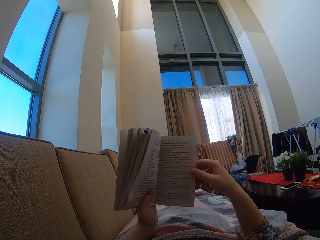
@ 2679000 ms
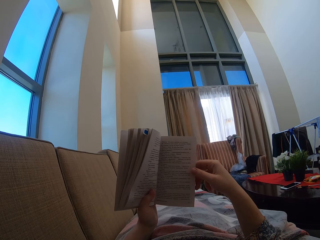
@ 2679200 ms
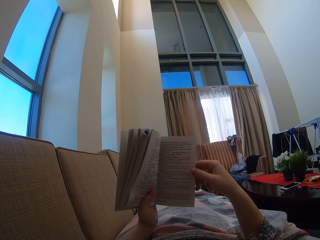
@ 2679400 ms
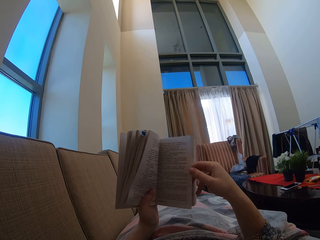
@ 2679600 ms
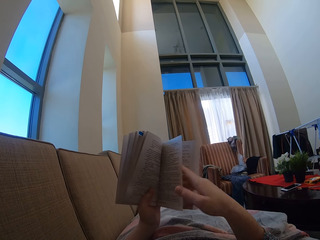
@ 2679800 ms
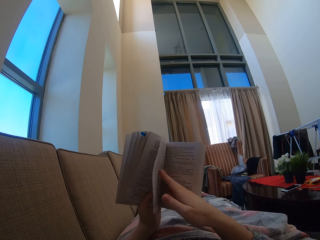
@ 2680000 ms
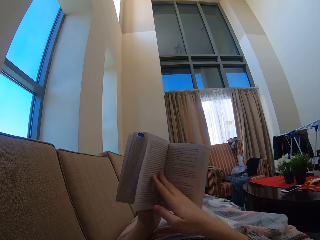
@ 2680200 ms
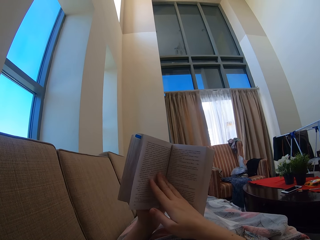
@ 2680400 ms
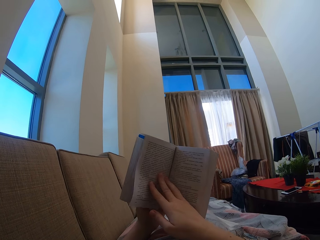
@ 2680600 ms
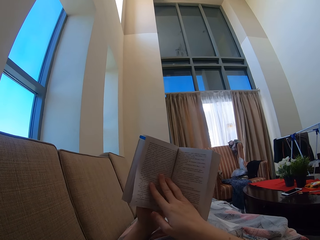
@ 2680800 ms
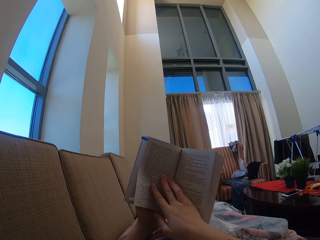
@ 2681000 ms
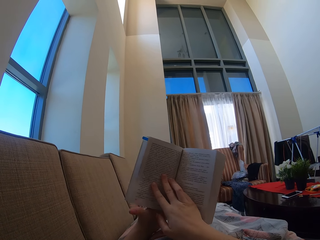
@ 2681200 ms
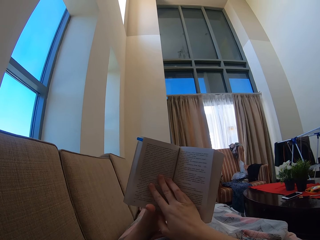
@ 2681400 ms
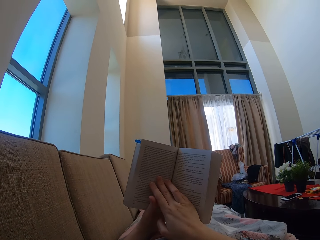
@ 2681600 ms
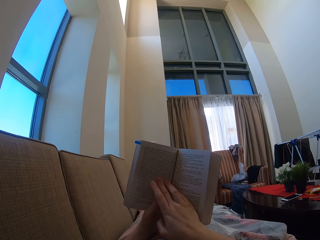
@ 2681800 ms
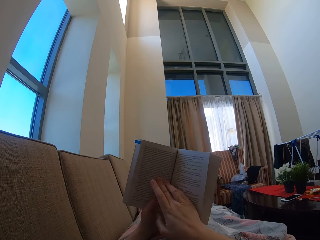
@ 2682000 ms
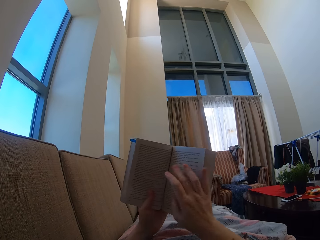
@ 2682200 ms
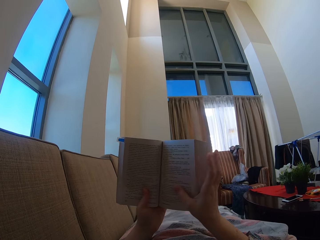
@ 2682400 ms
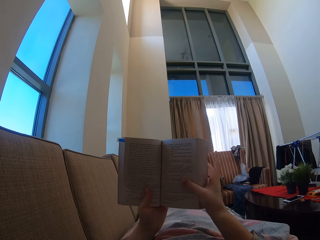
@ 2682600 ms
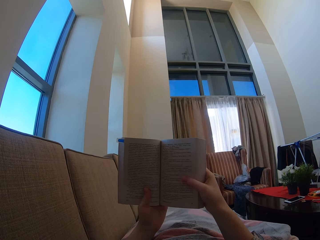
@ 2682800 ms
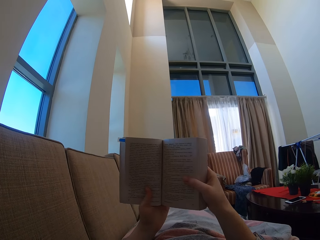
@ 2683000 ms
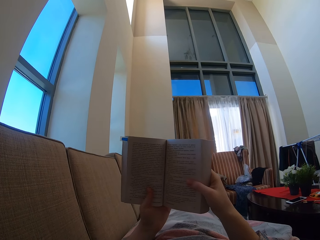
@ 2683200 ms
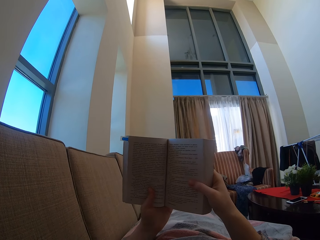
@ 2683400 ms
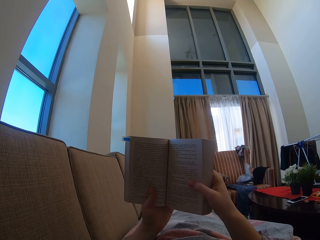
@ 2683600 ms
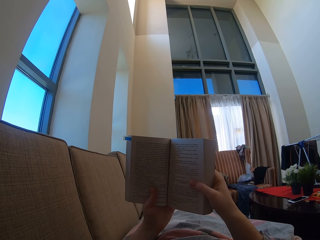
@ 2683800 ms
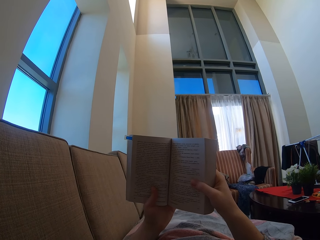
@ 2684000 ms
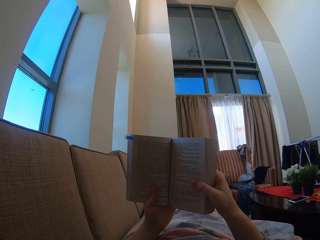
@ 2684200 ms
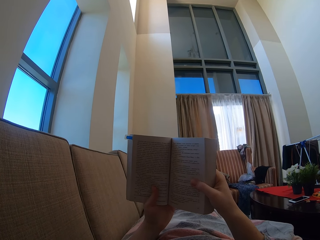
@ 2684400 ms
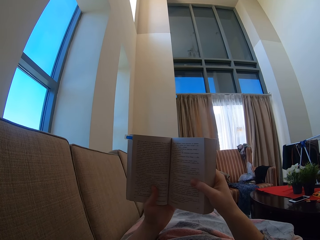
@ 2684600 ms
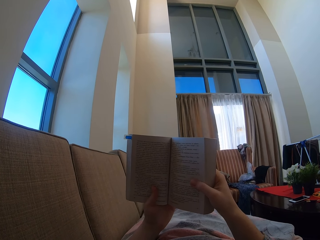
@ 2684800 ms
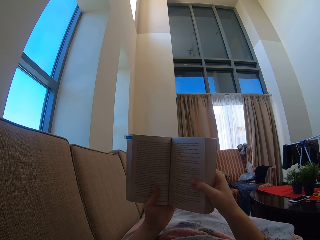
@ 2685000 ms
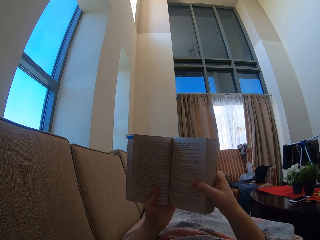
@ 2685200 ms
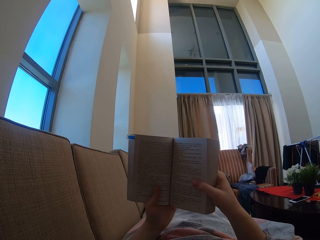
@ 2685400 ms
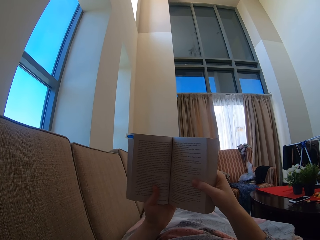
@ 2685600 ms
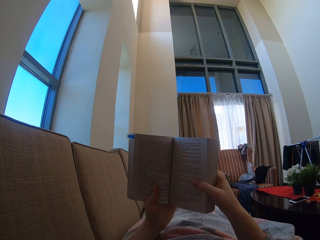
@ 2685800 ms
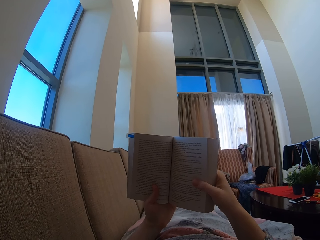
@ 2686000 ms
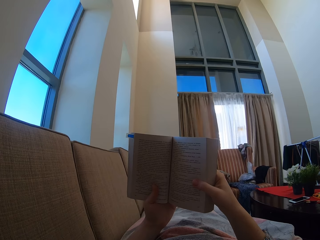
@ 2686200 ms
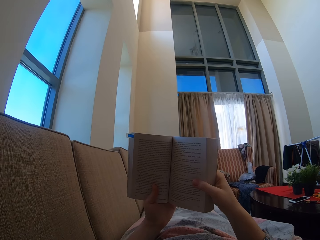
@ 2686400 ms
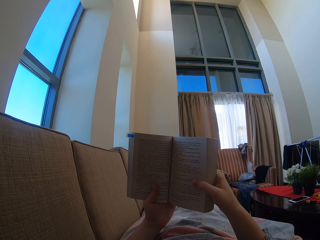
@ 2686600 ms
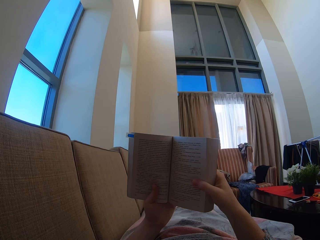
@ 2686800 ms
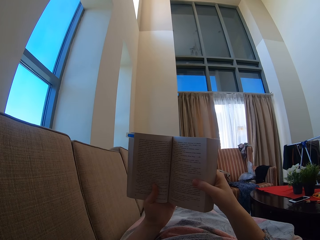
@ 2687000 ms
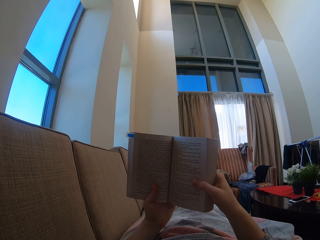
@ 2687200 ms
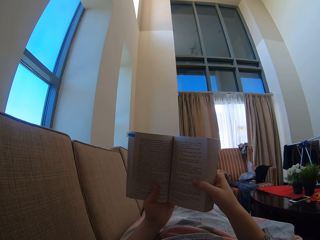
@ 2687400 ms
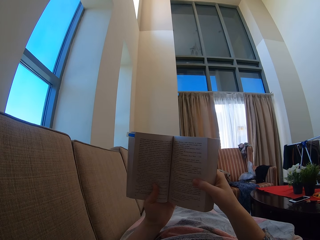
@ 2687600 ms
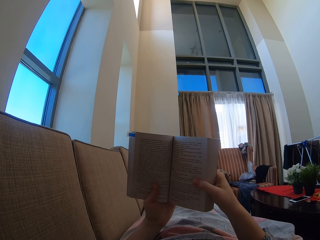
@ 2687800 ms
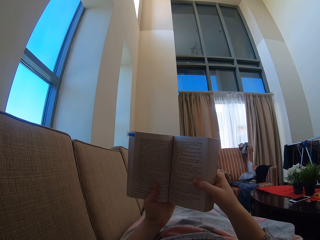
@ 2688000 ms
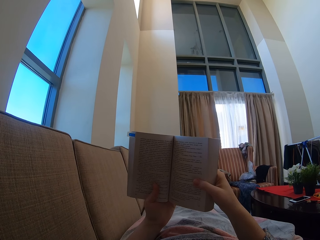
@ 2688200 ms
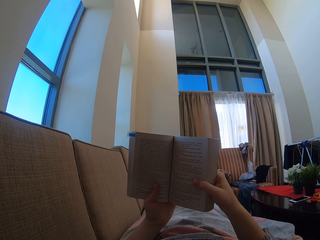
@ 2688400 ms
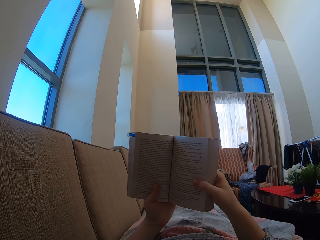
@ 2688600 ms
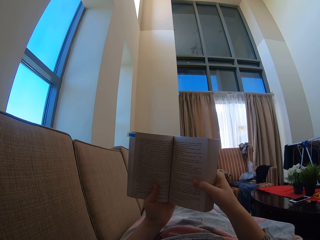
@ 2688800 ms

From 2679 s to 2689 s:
The camera wearer turns the page of the book. They peruse the book. They hold the book. They read the book. They move the hand on the book. They hold the book.

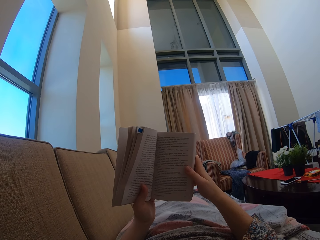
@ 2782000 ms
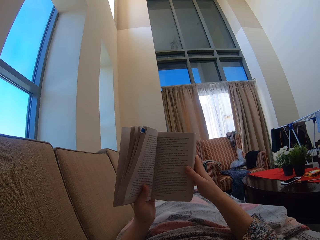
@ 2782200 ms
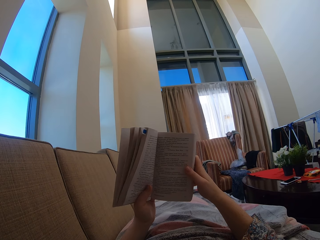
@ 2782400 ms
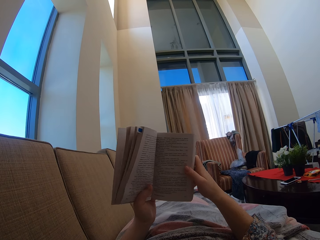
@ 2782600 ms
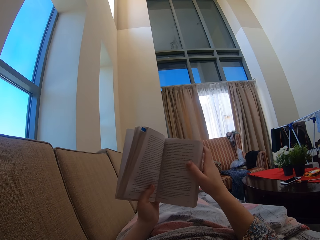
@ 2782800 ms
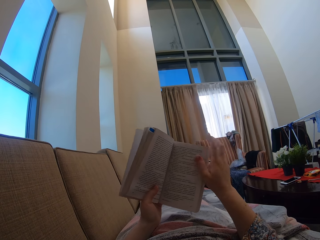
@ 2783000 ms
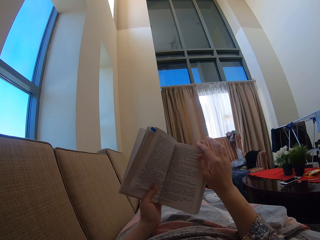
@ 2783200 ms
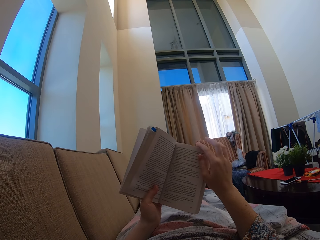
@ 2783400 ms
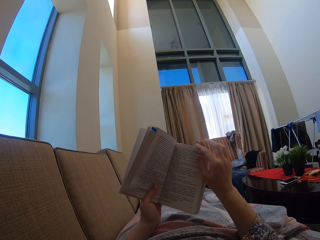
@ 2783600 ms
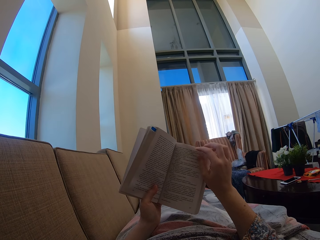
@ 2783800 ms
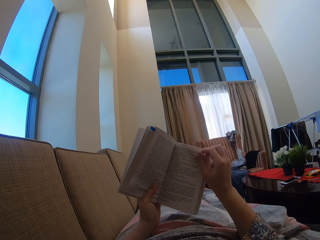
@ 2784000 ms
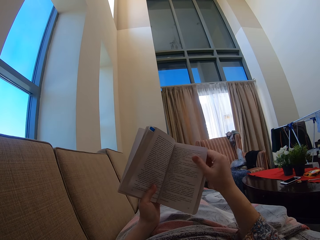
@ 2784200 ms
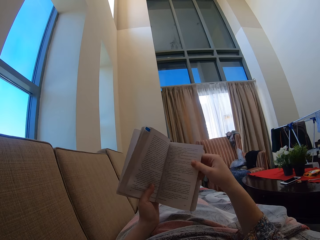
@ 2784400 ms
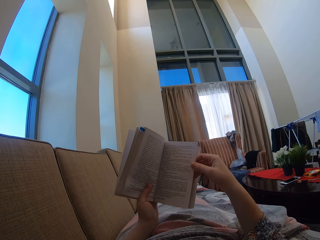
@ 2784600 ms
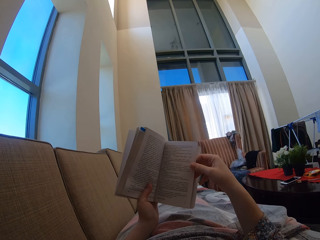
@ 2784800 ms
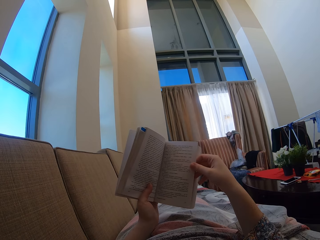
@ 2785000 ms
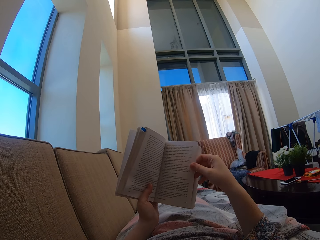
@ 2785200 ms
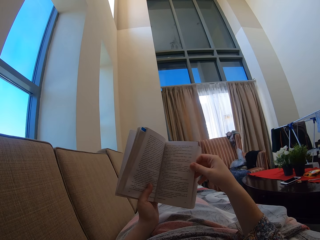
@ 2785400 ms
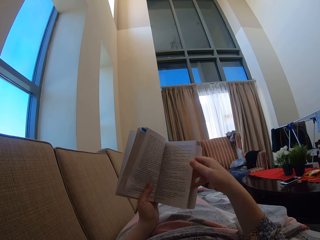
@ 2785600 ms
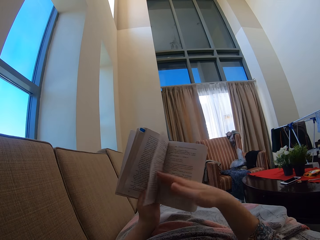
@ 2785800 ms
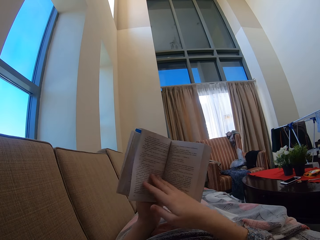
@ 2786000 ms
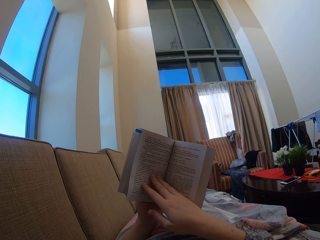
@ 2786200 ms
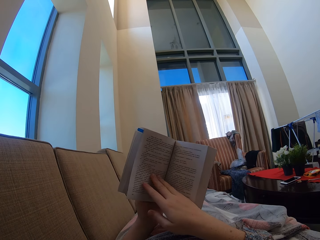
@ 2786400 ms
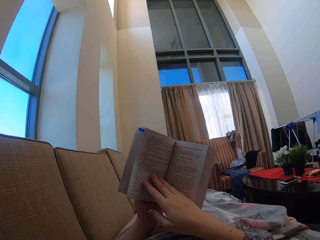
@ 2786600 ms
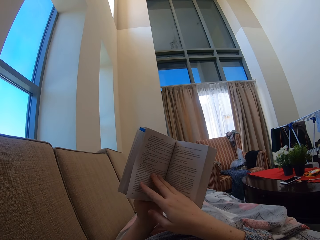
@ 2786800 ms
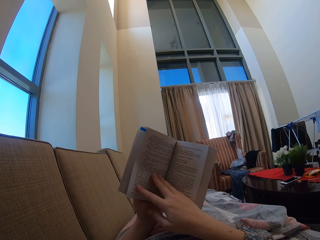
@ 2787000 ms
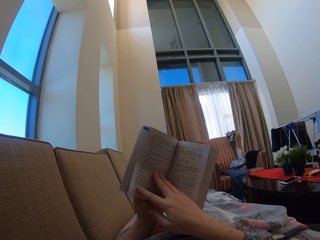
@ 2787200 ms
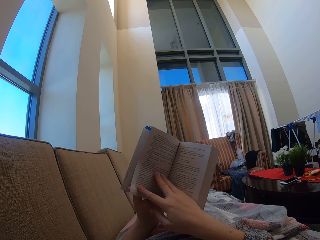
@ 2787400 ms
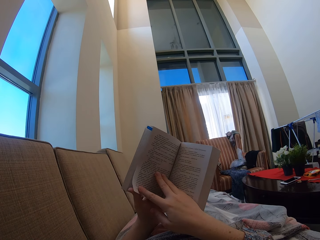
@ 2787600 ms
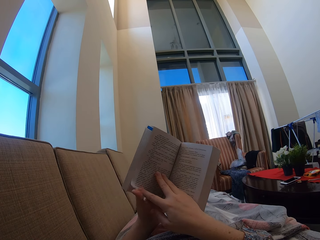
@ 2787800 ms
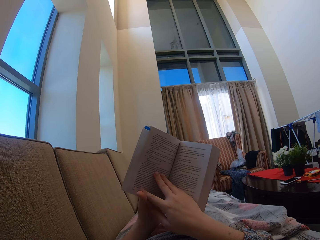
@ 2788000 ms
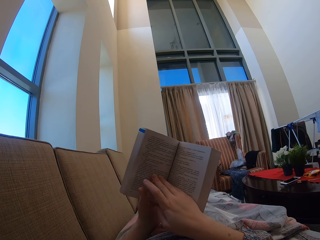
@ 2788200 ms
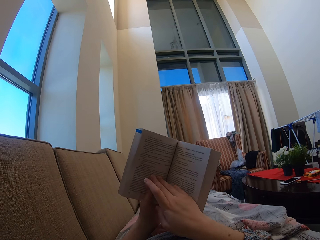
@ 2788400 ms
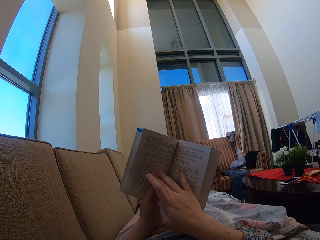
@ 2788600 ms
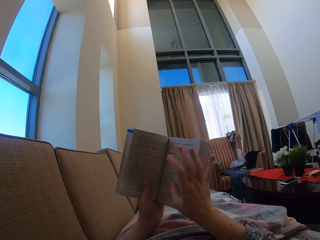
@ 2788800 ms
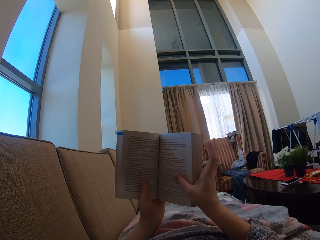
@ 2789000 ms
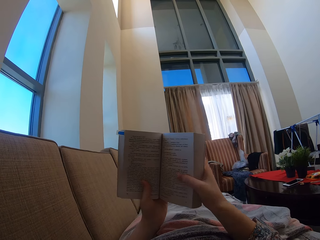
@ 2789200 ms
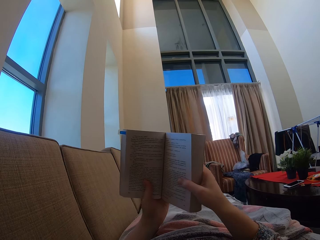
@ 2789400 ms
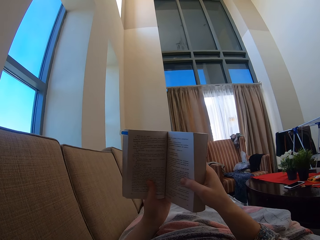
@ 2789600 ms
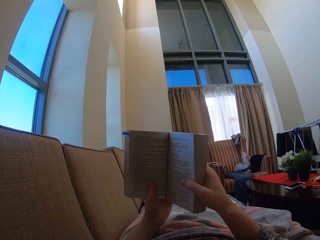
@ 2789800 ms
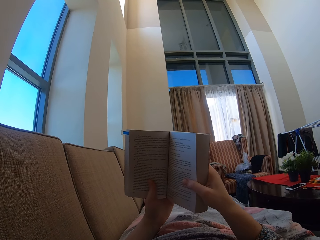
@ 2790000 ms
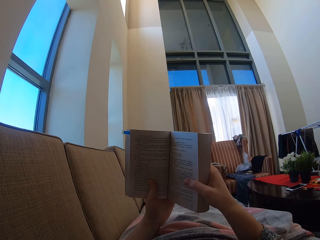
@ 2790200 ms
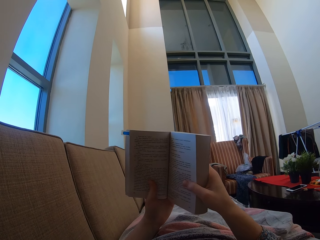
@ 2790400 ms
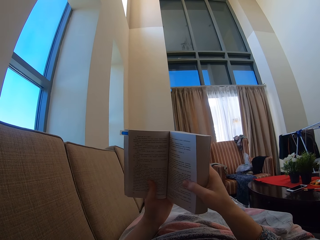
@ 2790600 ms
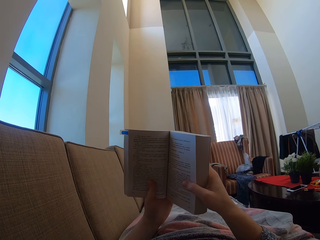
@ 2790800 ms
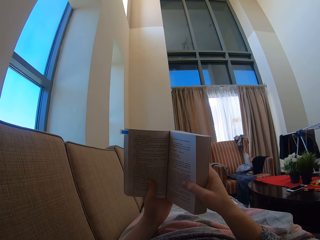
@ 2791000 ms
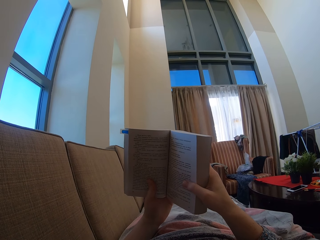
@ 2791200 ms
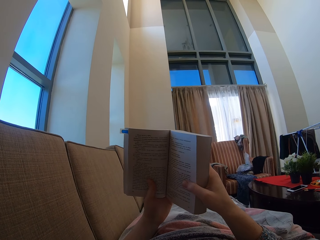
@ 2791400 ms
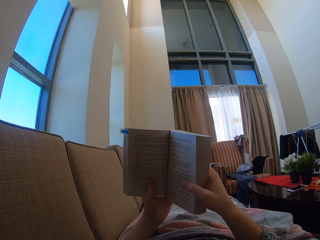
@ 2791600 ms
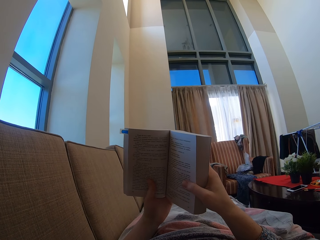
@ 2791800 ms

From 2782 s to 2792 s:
The camera wearer opens the new book page with her right hand. She reads the book on the sofa.

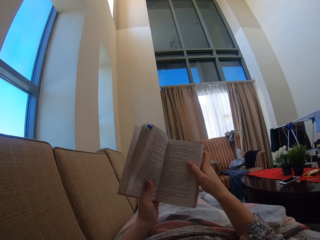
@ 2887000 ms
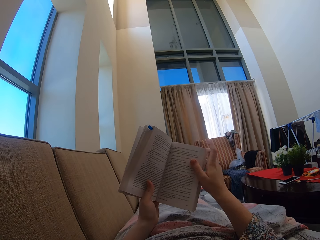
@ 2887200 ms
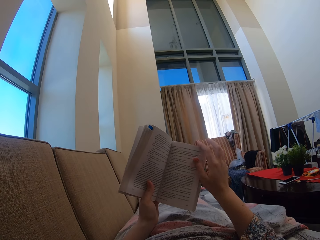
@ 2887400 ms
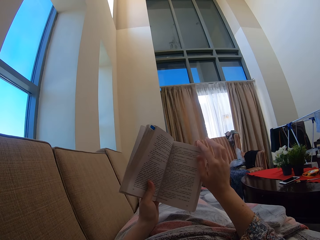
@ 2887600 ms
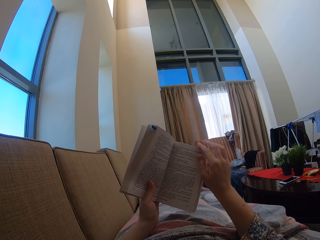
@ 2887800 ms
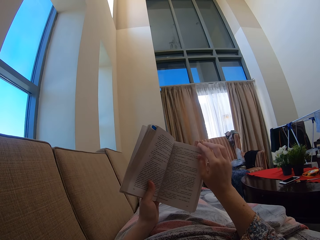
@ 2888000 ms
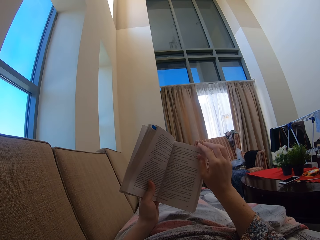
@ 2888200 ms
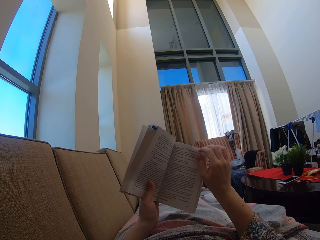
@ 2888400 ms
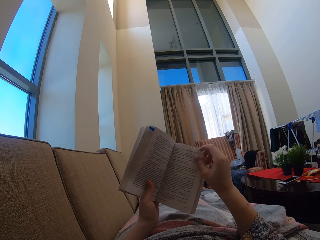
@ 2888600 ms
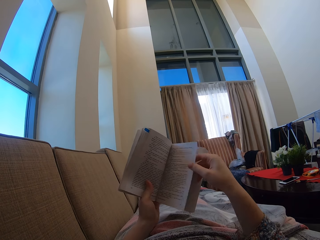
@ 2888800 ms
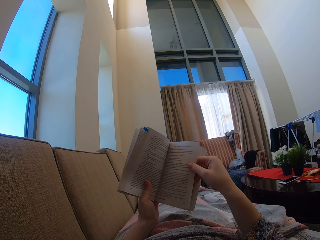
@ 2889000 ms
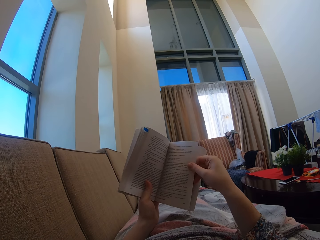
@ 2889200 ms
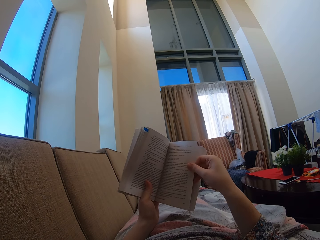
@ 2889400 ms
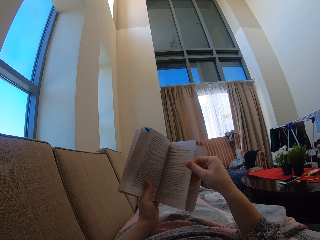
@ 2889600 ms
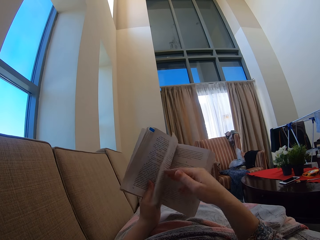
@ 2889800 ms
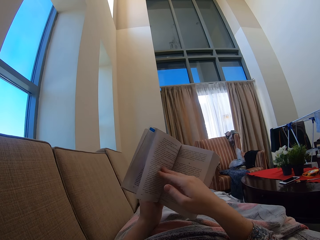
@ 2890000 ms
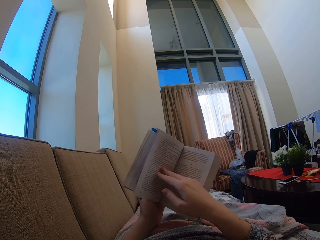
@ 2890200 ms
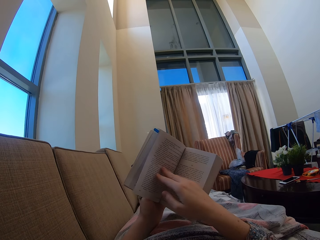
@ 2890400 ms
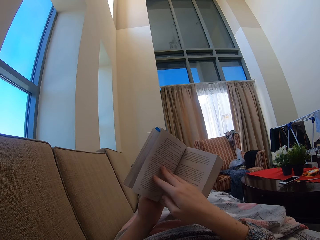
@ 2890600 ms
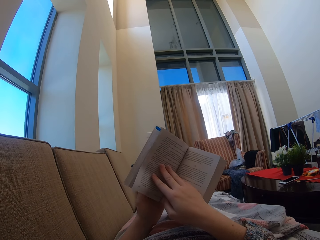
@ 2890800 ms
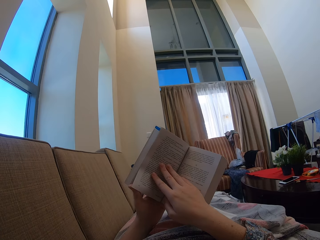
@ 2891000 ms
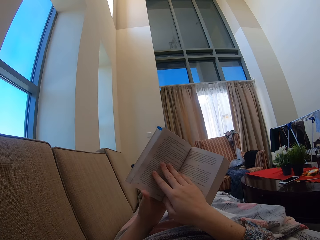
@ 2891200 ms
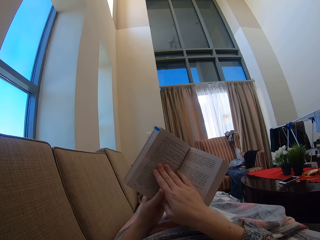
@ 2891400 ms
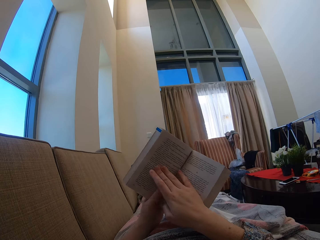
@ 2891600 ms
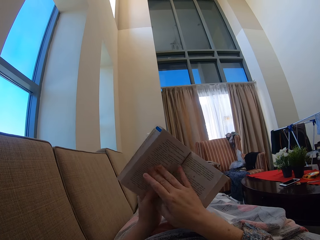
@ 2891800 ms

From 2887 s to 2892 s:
The camera wearer opens the book page with her right hand. She reads the book on the sofa.
